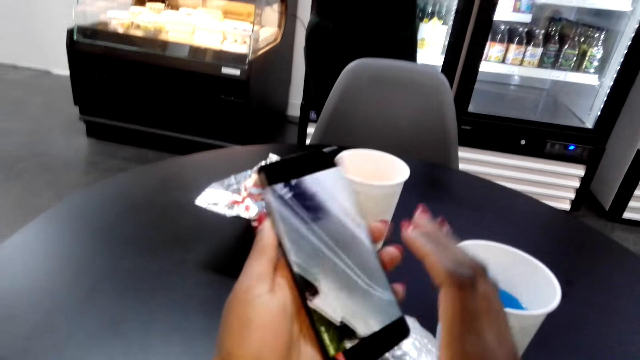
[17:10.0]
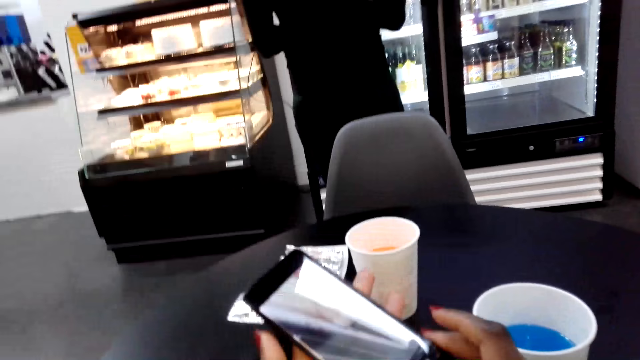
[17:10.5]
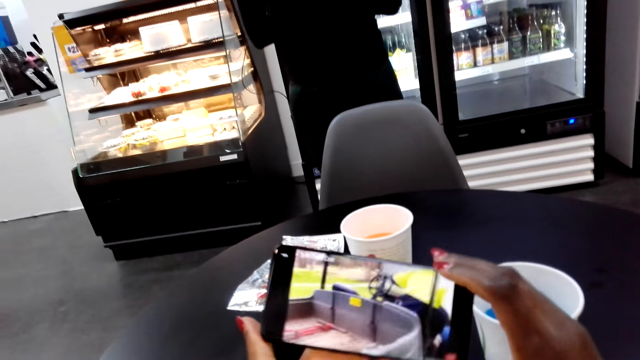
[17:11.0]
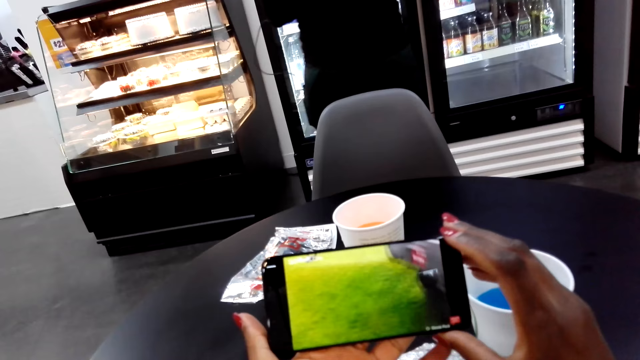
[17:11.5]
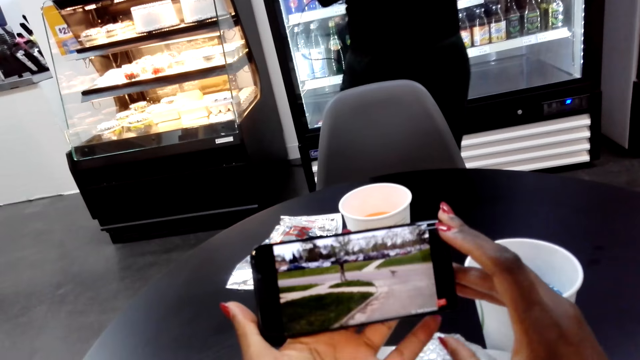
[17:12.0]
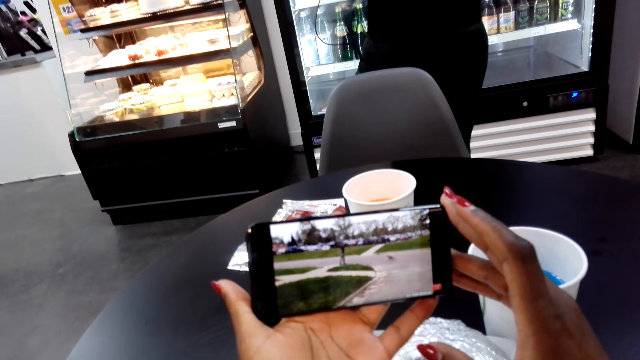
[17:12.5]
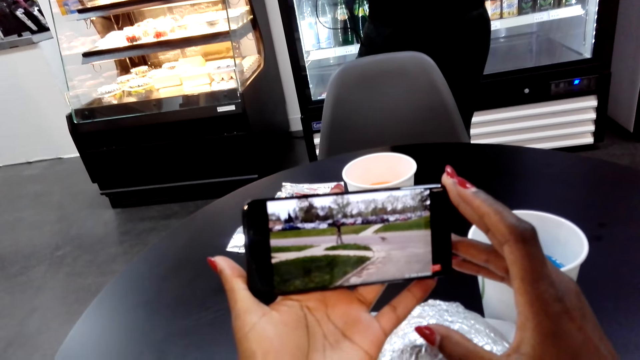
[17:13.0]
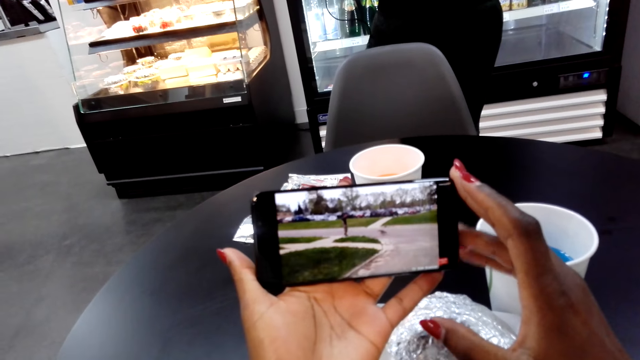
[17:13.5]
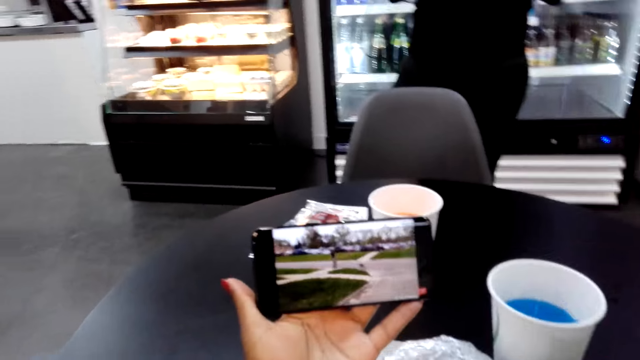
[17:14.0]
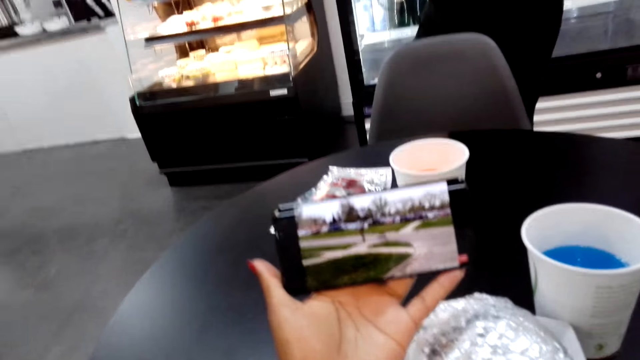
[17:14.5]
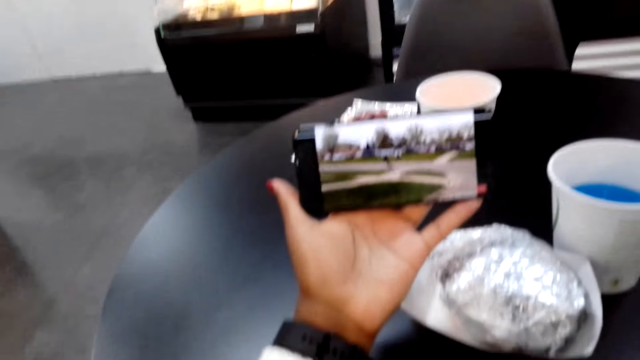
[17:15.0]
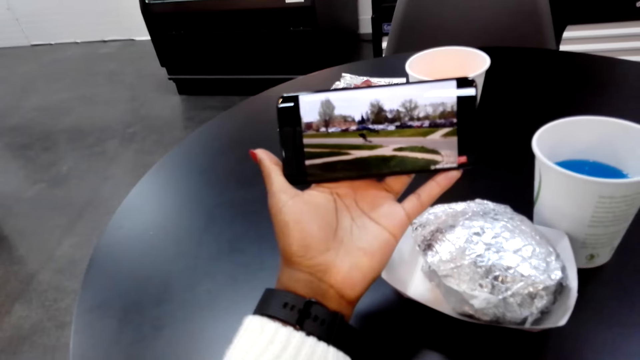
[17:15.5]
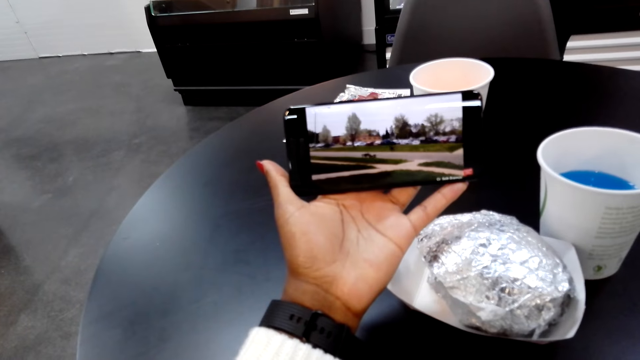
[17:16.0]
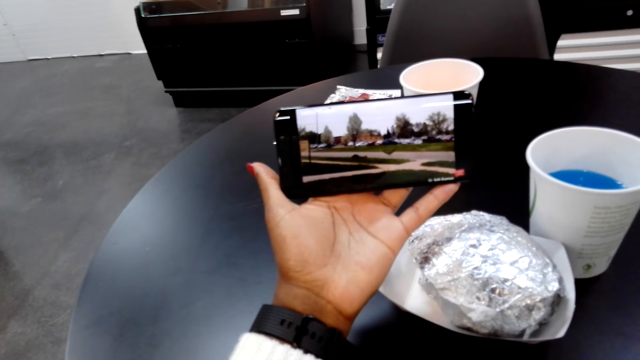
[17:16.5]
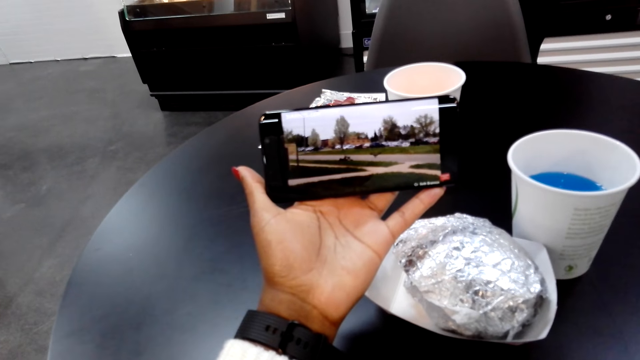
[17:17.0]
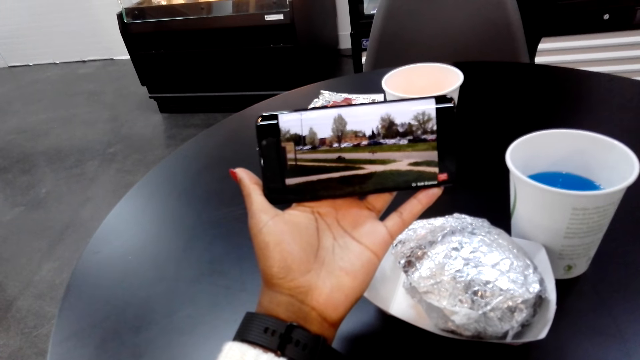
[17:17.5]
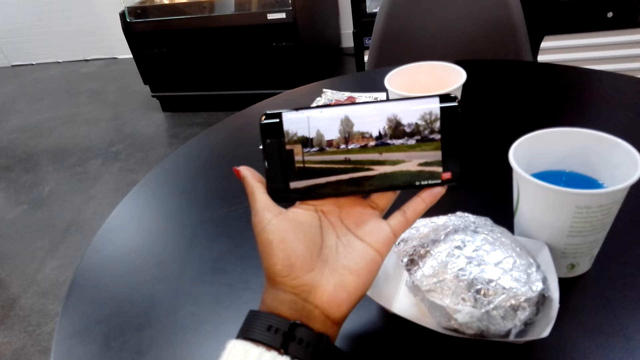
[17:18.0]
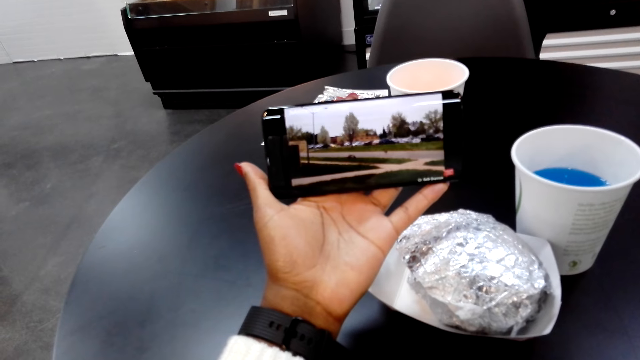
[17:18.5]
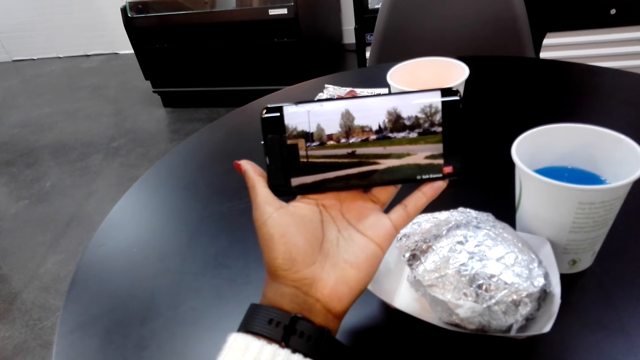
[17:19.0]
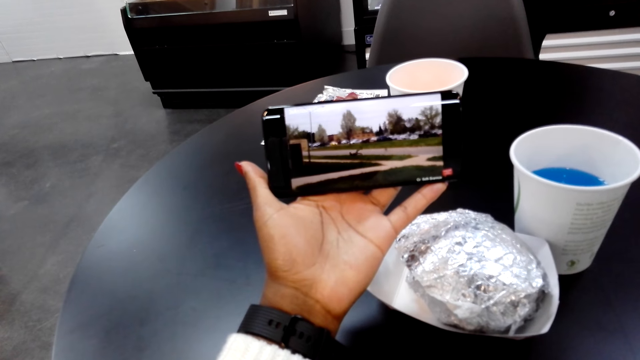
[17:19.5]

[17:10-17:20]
The camera wearer turns the phone in her hands. She holds the phone. She watches on the phone. She moves a hand and holds the phone.

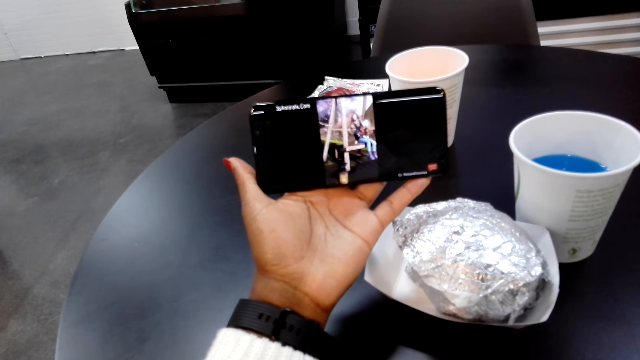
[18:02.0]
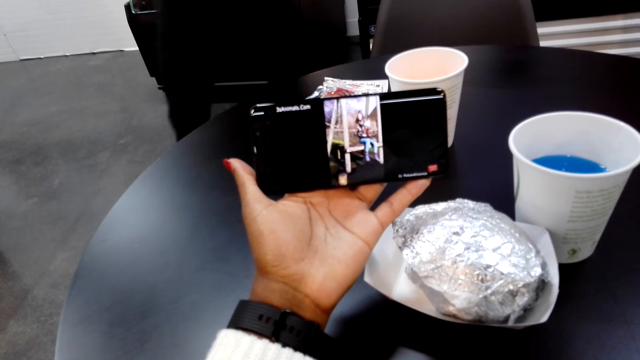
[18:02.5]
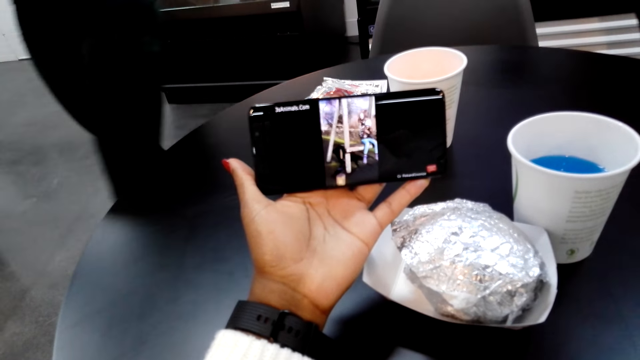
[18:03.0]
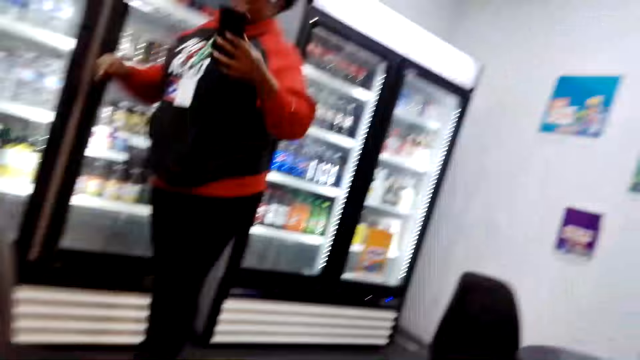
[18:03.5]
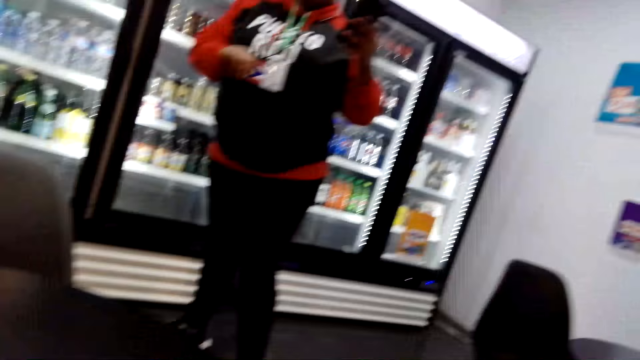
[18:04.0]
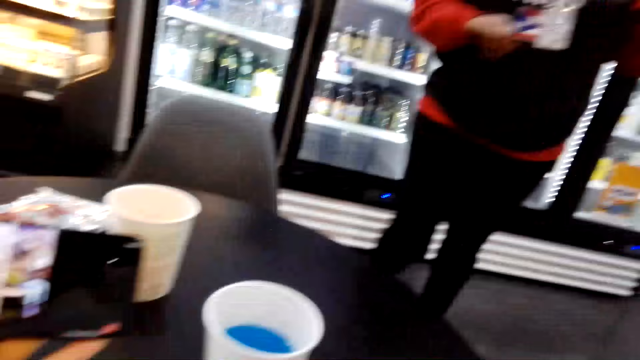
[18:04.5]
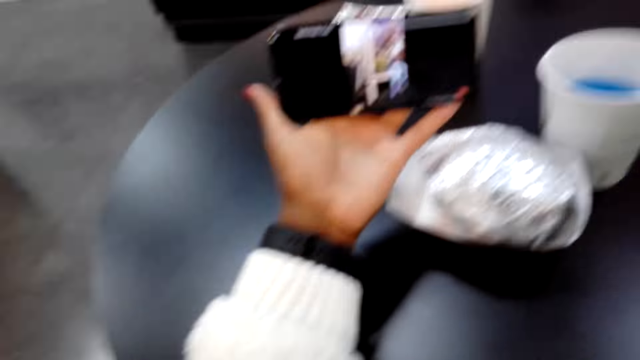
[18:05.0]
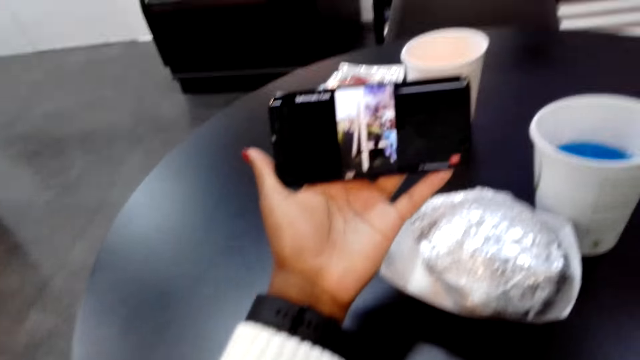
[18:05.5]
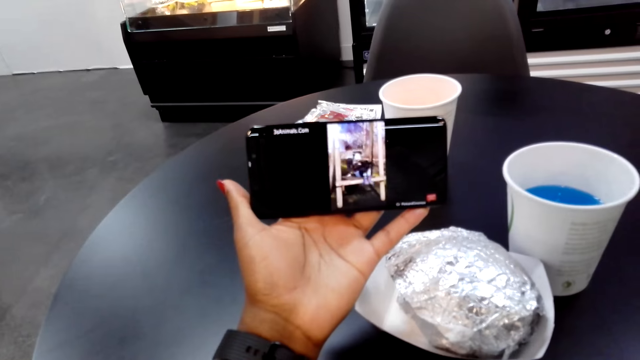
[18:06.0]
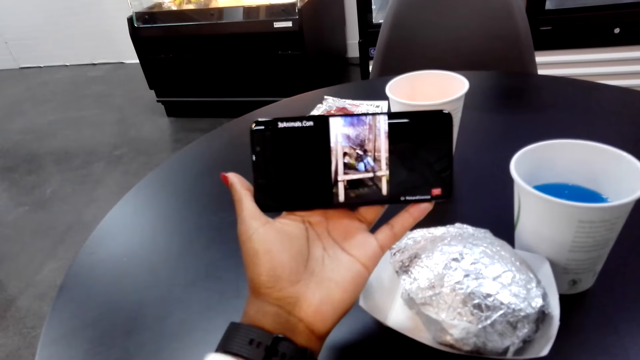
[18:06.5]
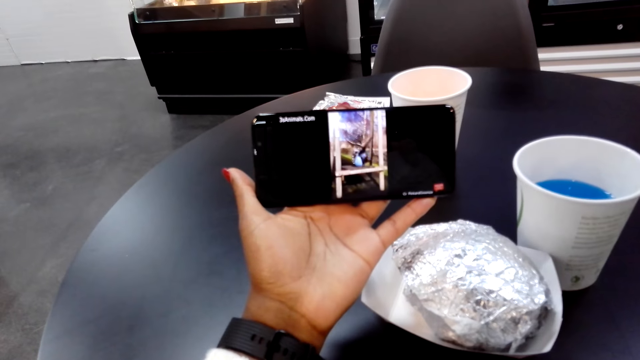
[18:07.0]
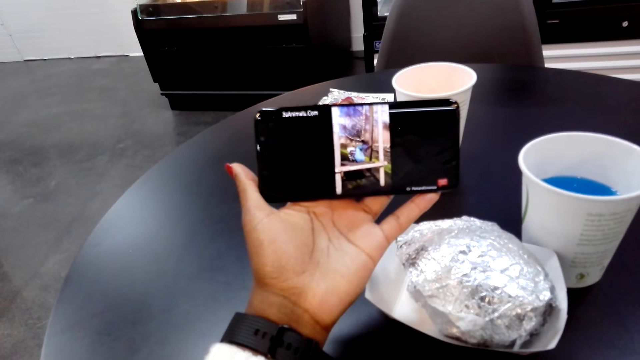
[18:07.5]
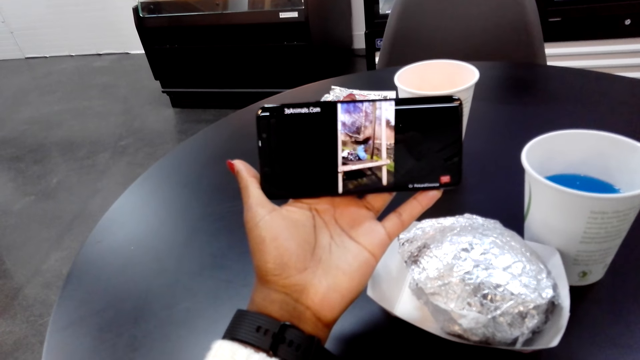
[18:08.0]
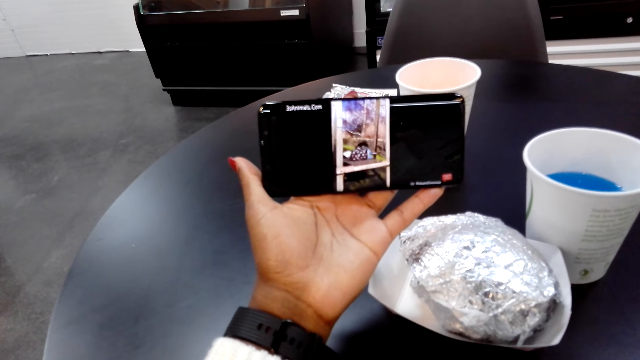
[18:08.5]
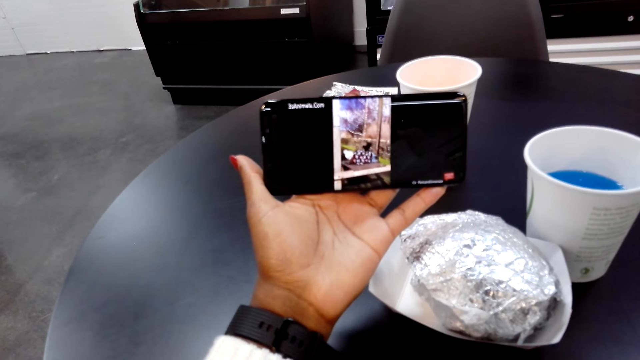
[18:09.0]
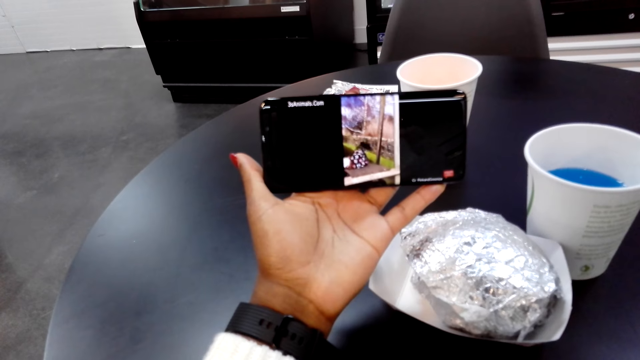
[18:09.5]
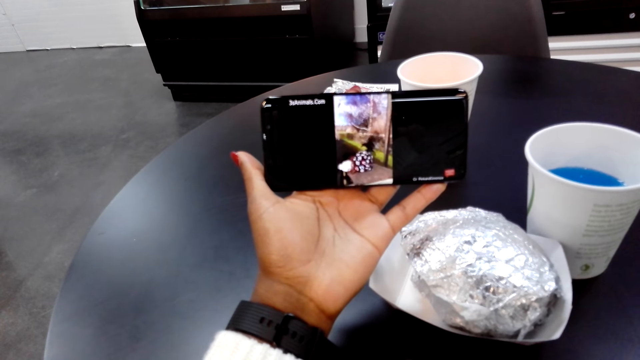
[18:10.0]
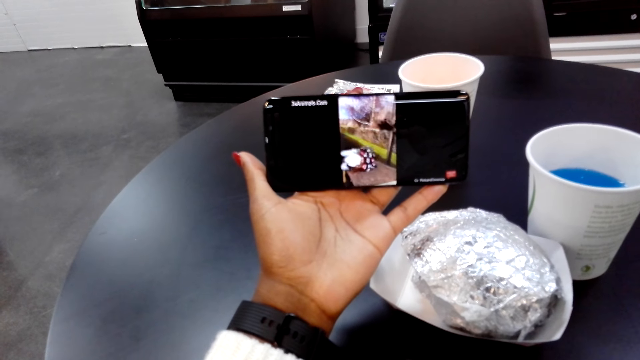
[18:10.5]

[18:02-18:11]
The camera wearer looks around the supermarket. They hold the phone.

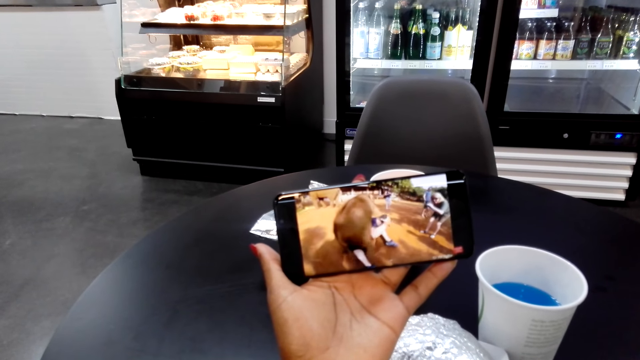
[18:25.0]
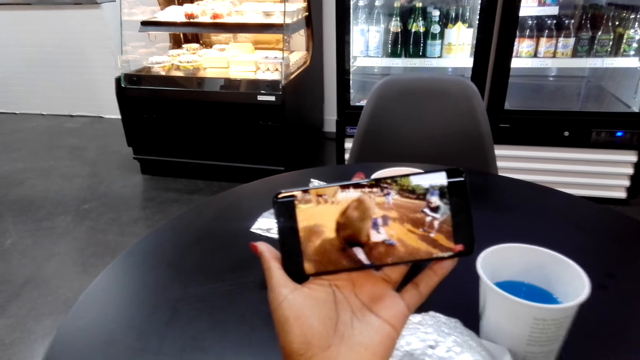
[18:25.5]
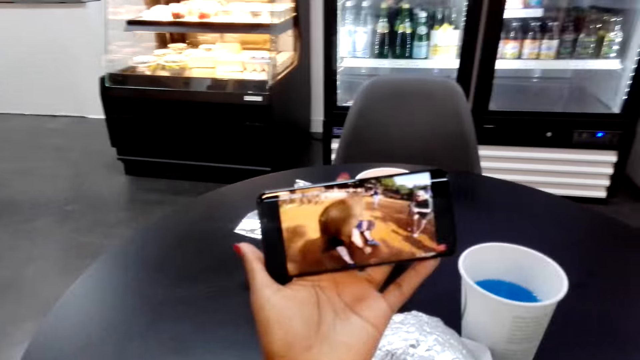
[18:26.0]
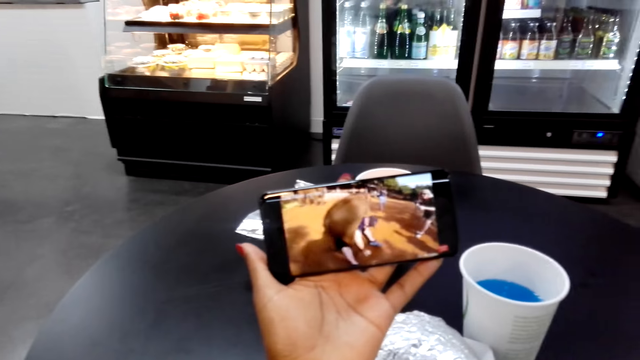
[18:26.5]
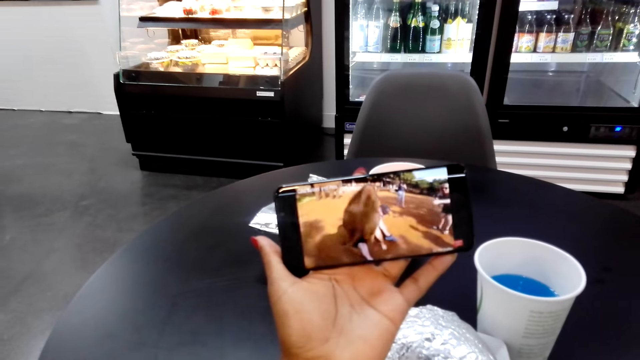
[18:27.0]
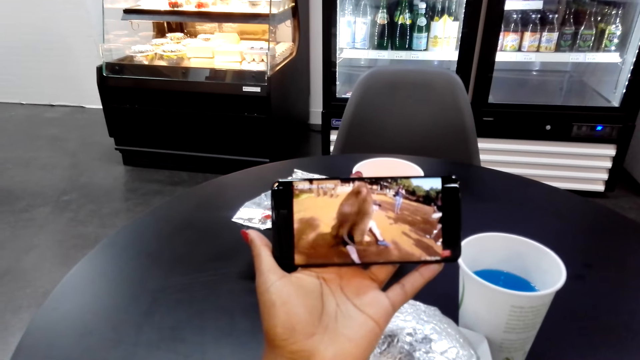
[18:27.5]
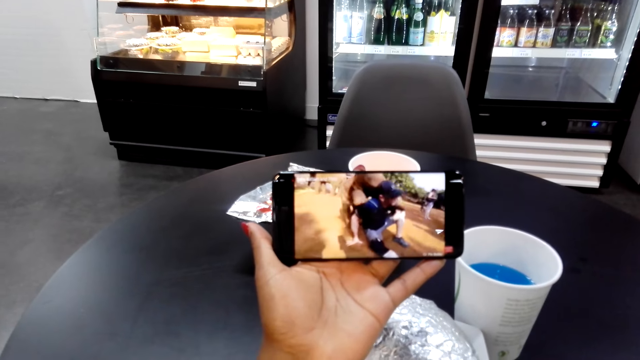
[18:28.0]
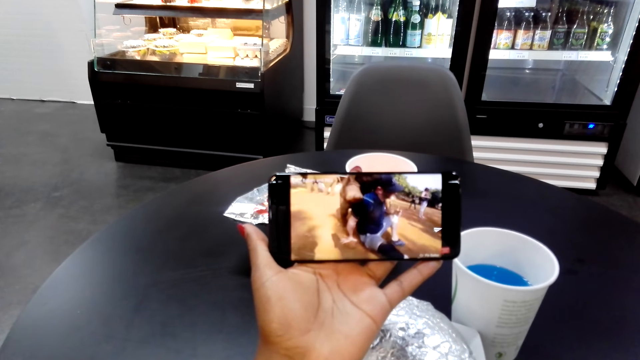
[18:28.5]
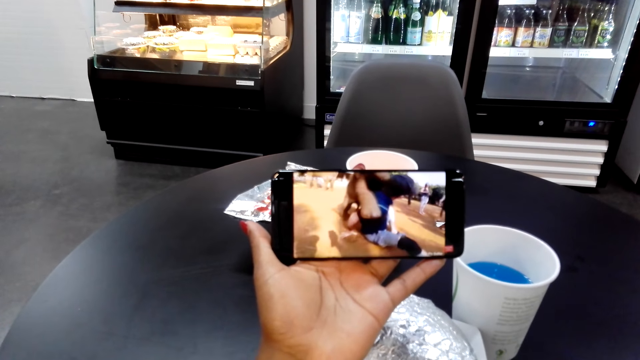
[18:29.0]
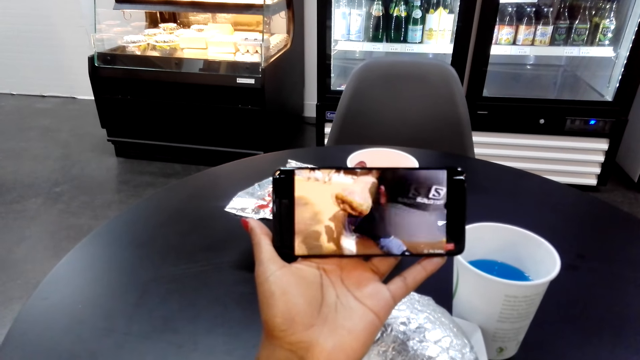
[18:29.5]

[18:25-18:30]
The camera wearer shakes the phone.
